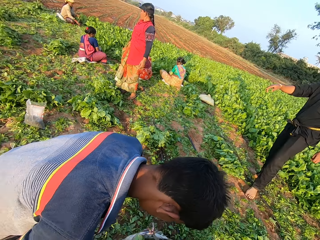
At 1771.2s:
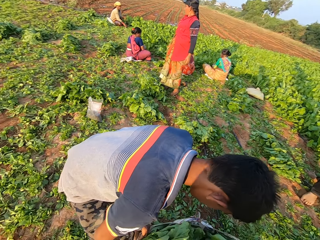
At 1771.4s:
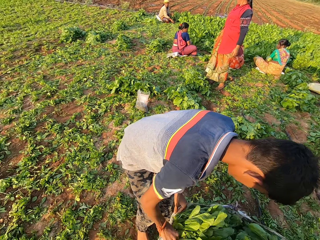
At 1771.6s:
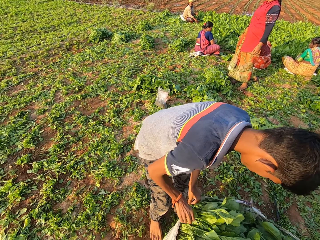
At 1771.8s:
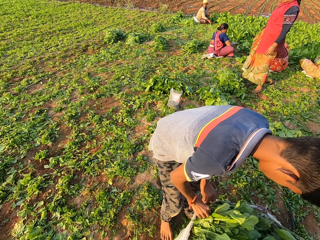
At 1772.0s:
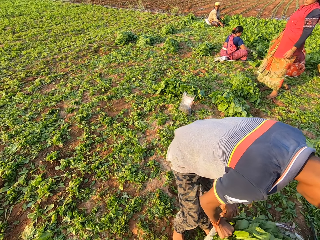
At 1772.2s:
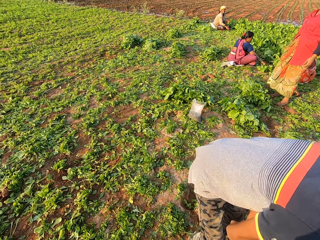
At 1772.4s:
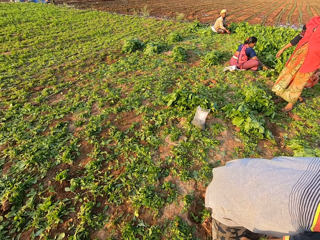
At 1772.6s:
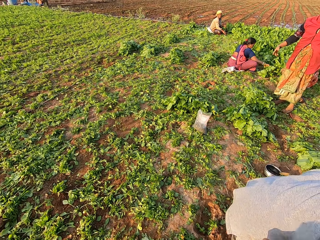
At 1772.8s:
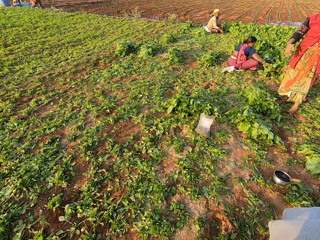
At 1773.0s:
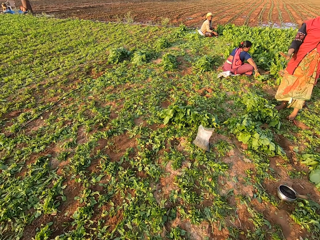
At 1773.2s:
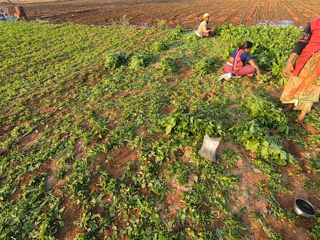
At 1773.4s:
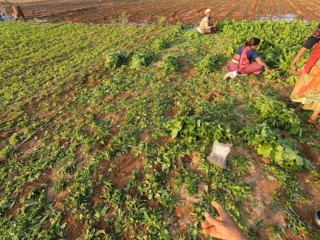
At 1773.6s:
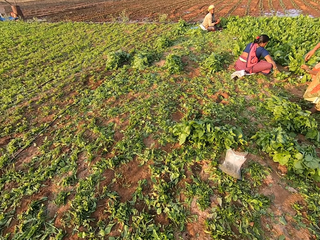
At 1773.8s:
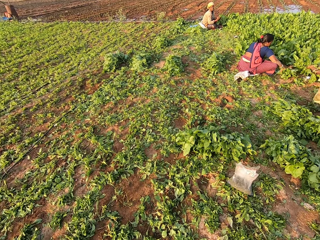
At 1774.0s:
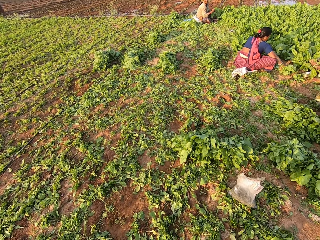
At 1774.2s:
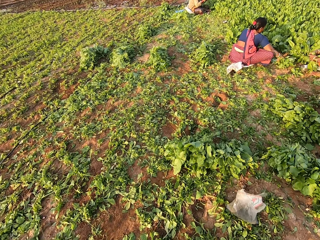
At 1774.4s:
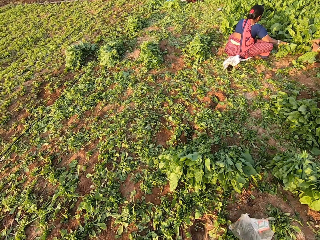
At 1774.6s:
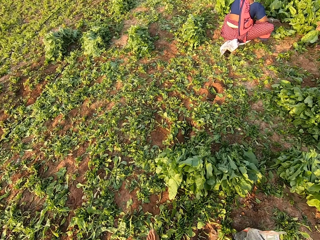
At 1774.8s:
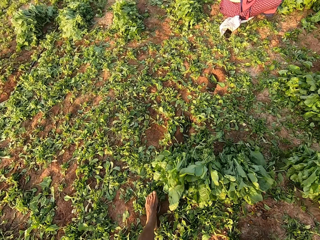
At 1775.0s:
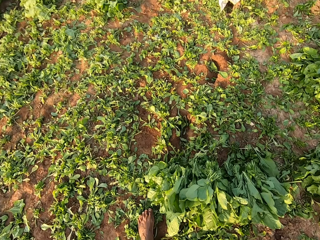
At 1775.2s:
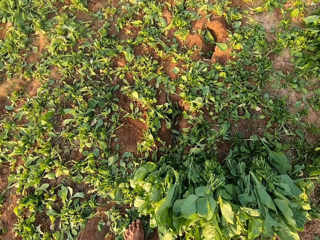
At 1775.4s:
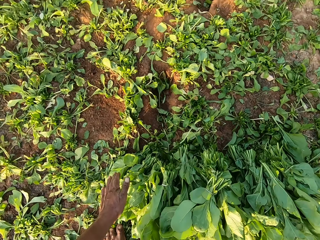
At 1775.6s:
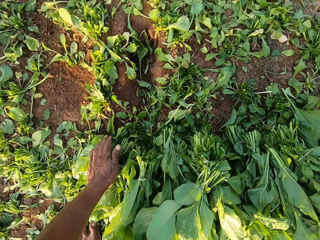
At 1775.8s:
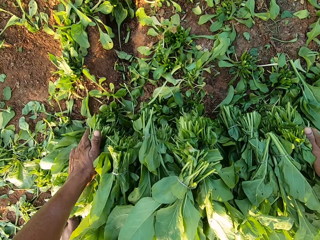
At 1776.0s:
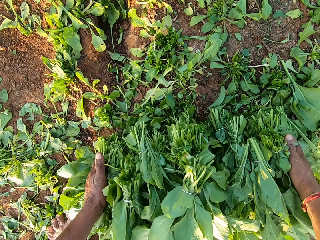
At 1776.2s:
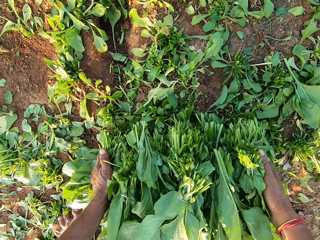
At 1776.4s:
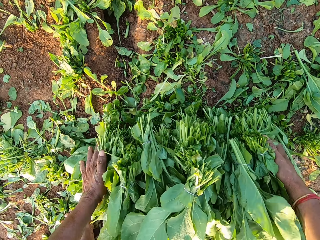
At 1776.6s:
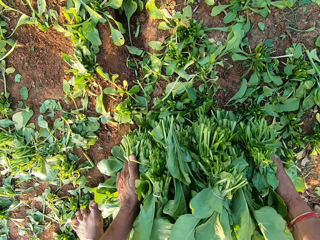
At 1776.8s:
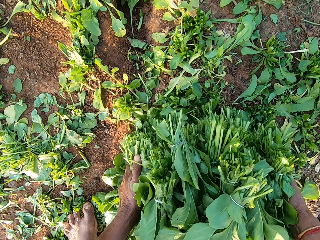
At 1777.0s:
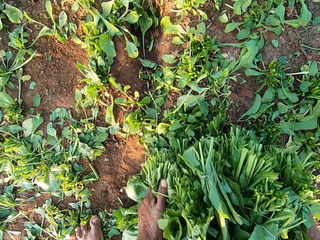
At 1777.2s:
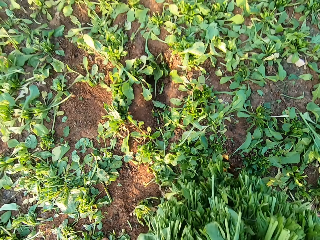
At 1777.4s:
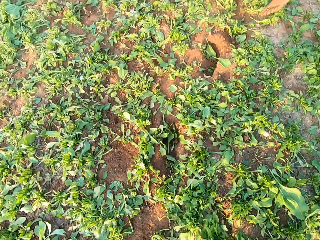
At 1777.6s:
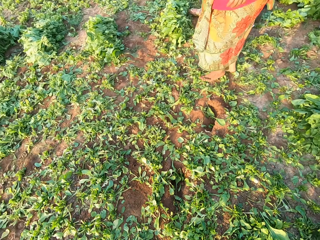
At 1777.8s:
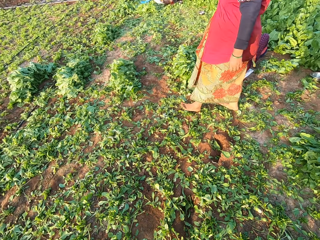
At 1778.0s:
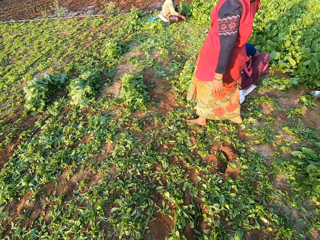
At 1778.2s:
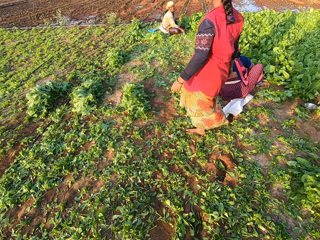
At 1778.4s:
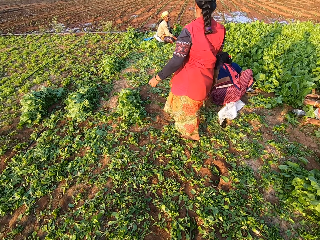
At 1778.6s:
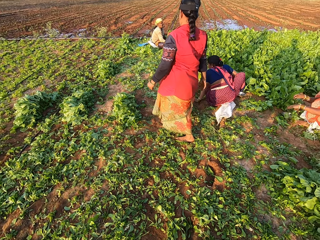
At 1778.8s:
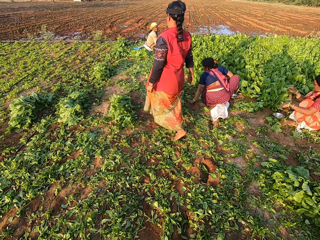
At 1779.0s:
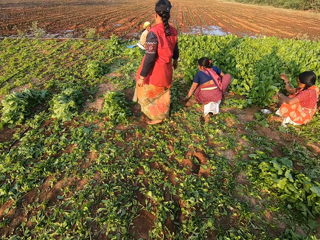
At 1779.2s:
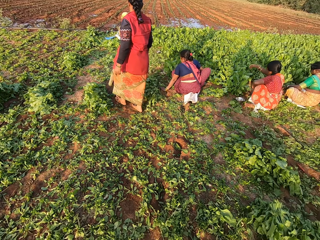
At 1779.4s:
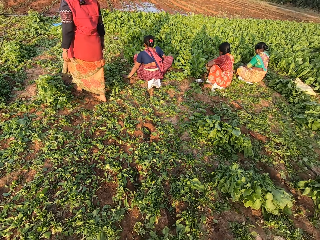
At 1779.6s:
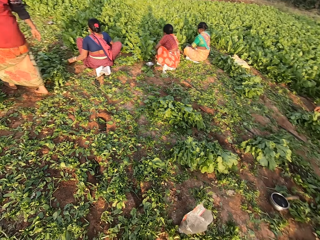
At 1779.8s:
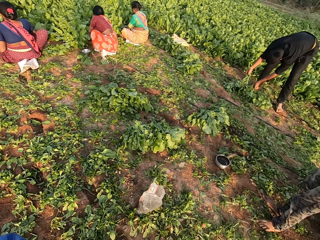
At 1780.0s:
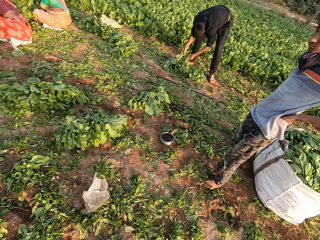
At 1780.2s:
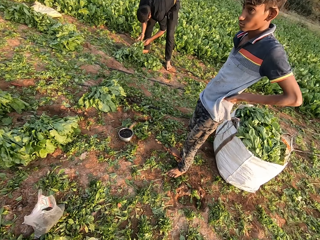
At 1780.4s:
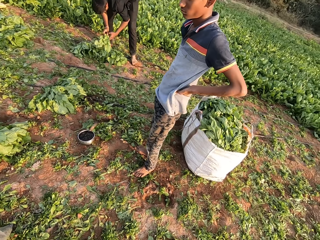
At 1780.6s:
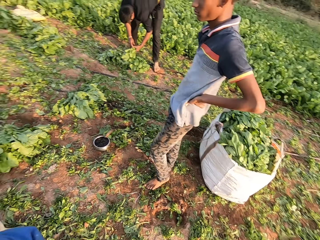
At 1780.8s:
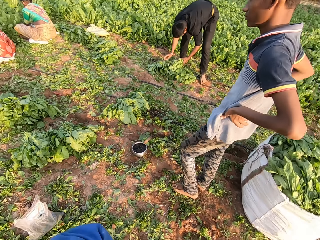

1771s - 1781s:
The camera wearer walks around the farm. They pick some leaves from the ground with both hands. They walk around the farm.

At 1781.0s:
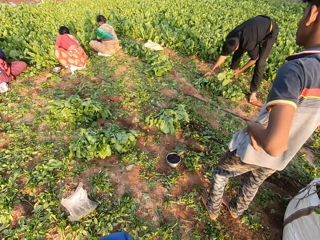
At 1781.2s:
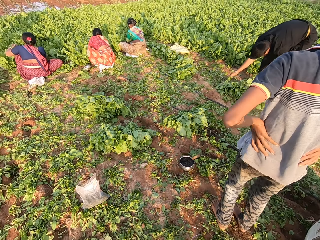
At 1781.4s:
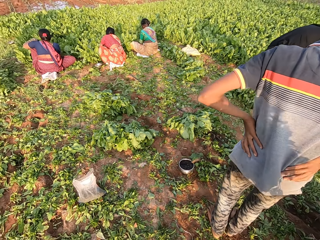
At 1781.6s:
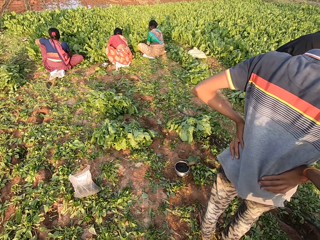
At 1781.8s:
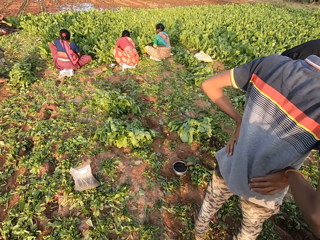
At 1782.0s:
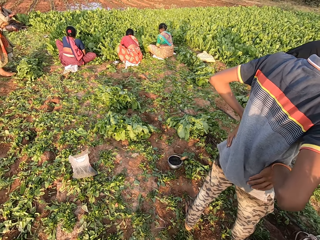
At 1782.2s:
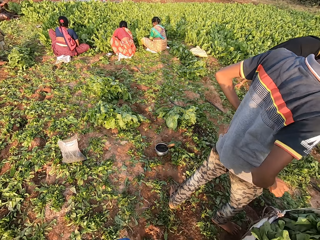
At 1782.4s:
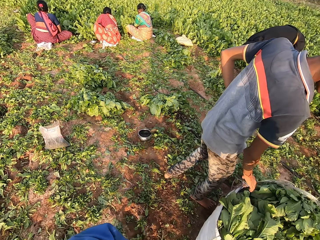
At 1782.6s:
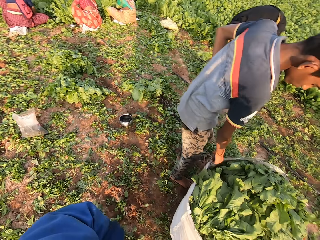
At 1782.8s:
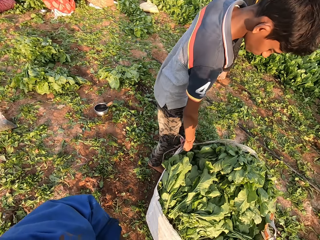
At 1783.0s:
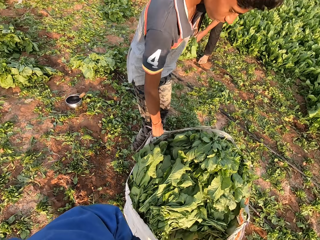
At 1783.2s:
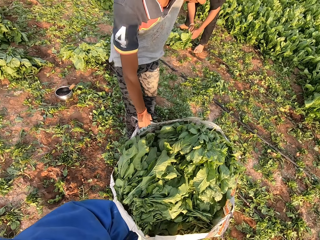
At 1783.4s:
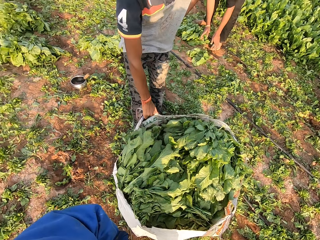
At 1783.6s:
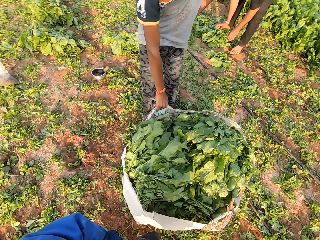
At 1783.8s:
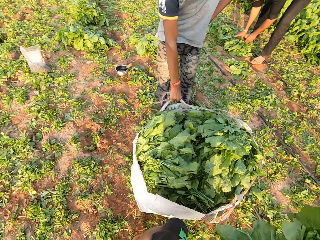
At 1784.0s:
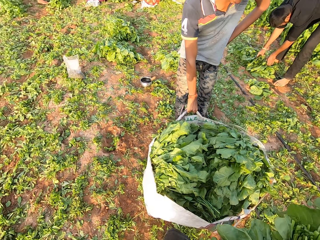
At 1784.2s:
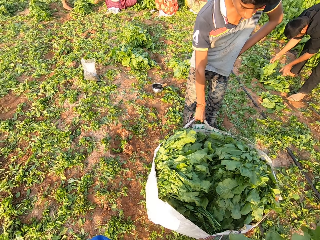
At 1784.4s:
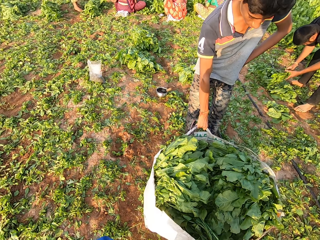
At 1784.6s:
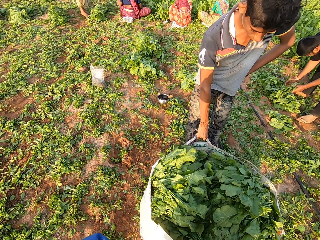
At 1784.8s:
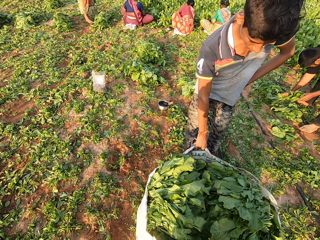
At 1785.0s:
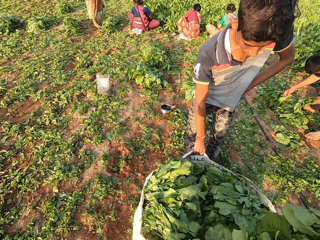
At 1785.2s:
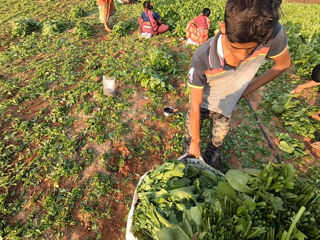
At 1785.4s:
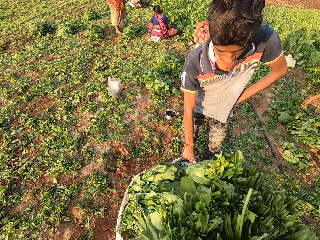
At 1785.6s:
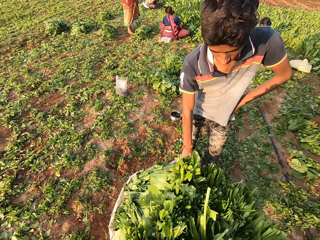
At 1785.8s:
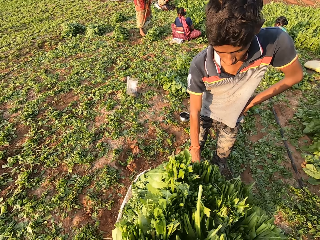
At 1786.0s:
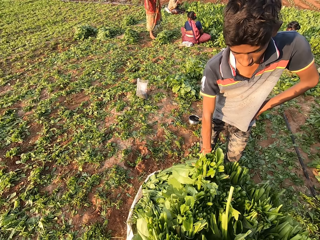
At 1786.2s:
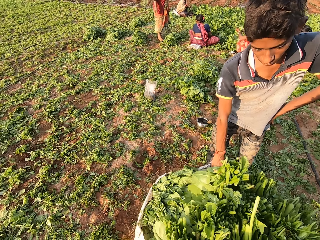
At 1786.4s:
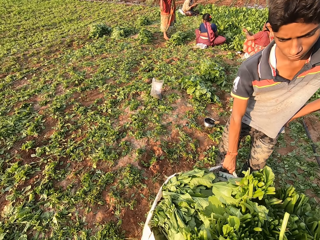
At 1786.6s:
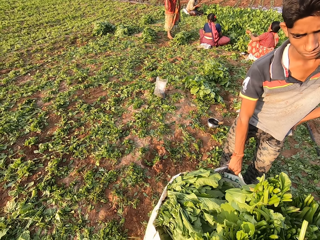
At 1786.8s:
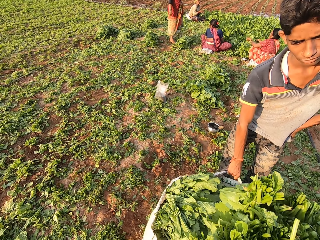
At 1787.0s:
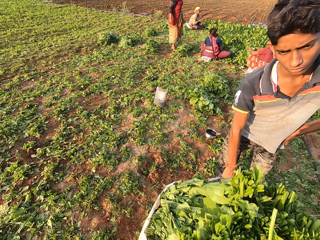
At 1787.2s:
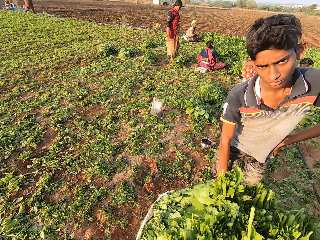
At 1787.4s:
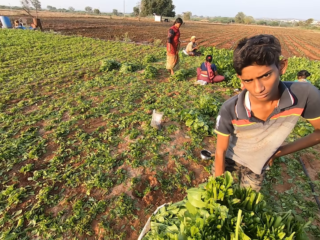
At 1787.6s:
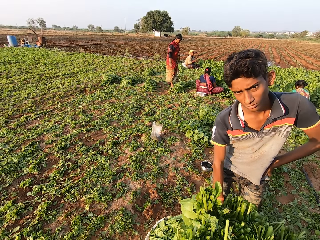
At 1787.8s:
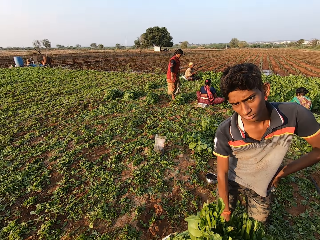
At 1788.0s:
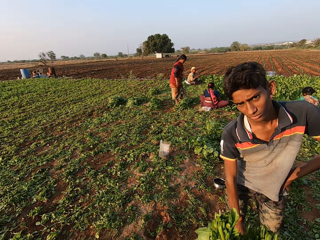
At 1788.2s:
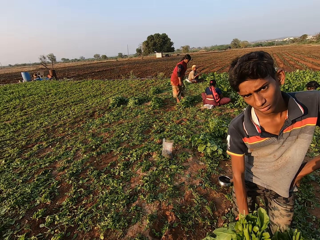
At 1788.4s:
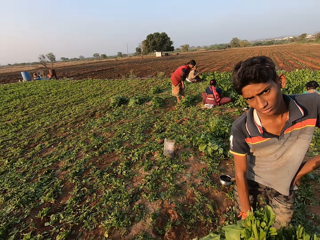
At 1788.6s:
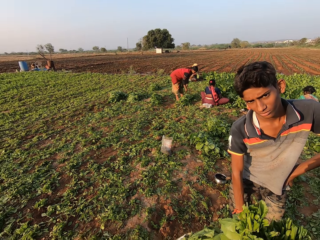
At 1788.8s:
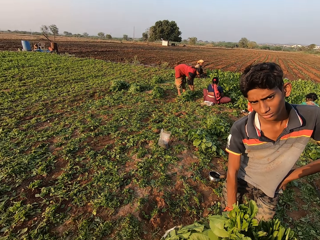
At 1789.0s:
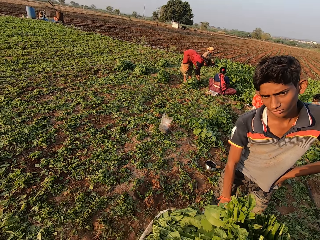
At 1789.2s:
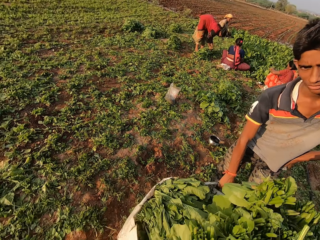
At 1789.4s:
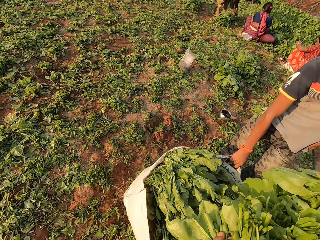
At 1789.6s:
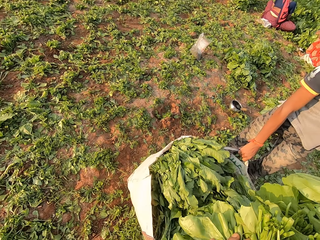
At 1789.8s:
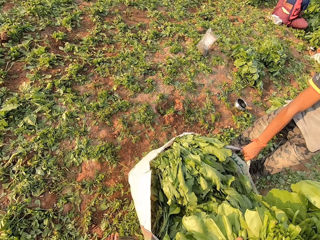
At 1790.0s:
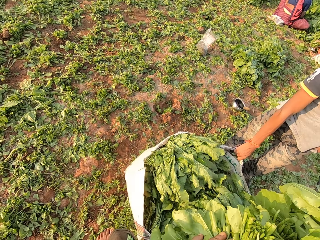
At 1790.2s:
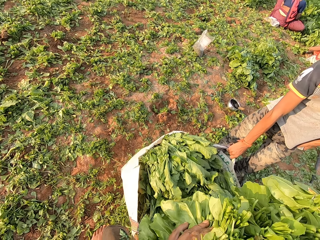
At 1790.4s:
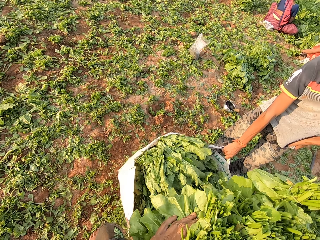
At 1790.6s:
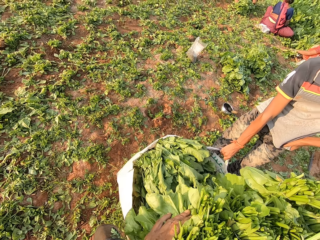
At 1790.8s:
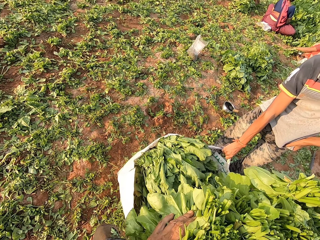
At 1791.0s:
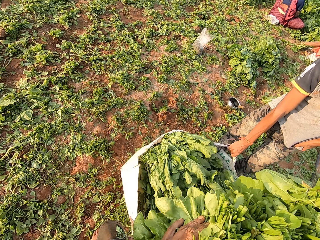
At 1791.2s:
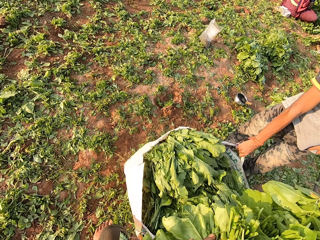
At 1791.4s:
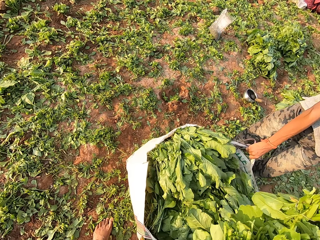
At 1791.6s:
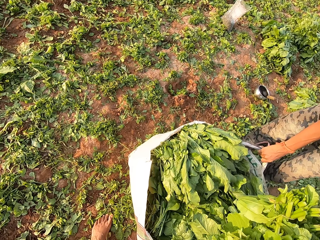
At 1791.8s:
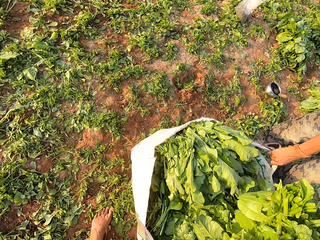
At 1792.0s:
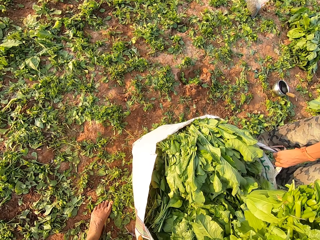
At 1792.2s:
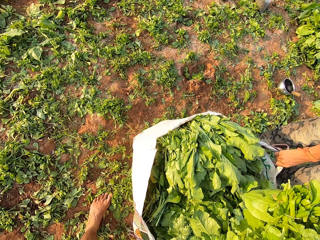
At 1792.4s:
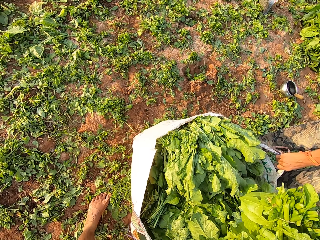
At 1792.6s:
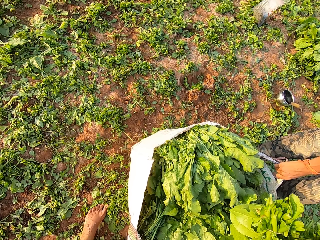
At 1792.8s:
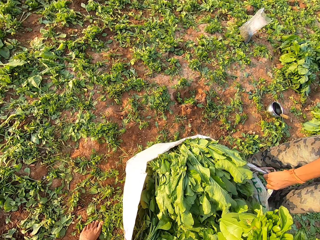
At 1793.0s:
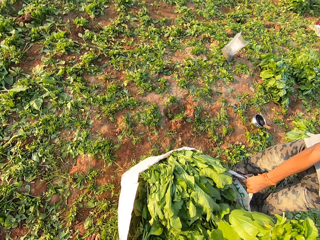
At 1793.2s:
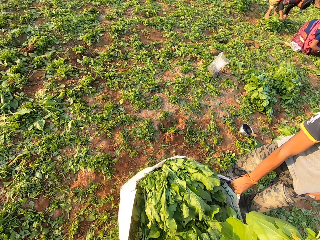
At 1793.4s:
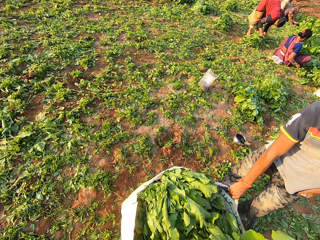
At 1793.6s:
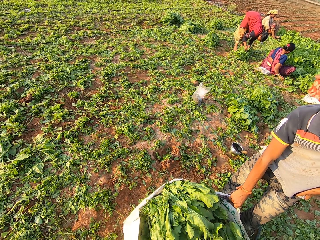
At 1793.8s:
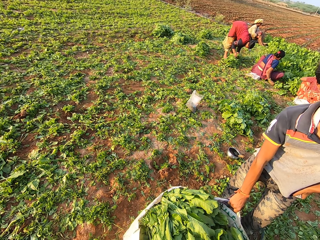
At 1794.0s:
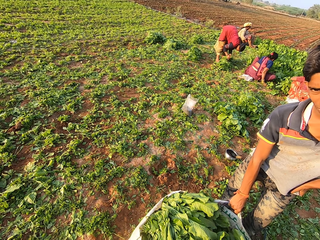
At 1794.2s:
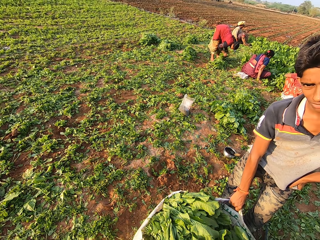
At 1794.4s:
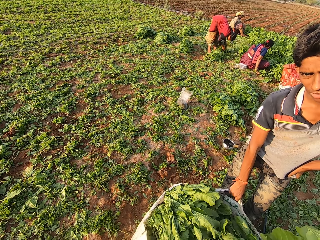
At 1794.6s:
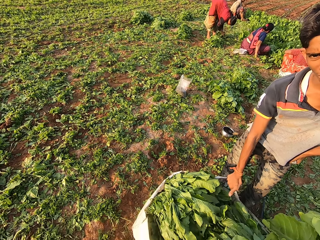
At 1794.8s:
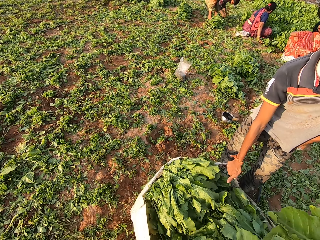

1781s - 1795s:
A man opens a sack with his right hand. The camera wearer interacts with the man and another man. They interact with a lady. They interact with a boy.
